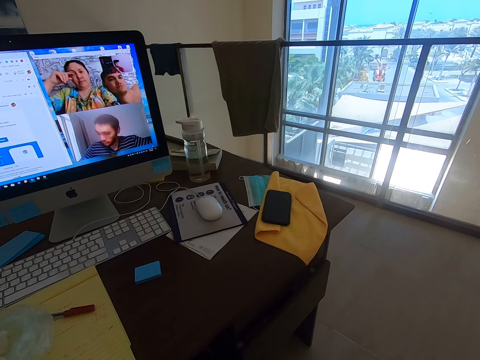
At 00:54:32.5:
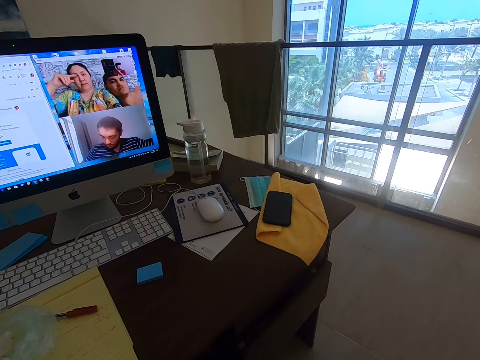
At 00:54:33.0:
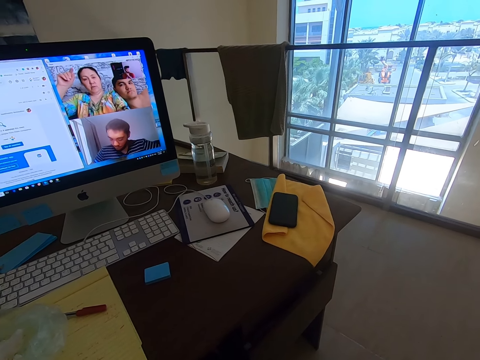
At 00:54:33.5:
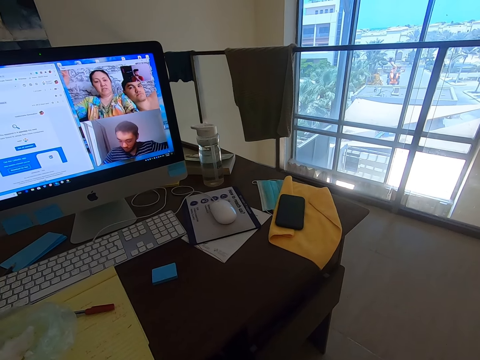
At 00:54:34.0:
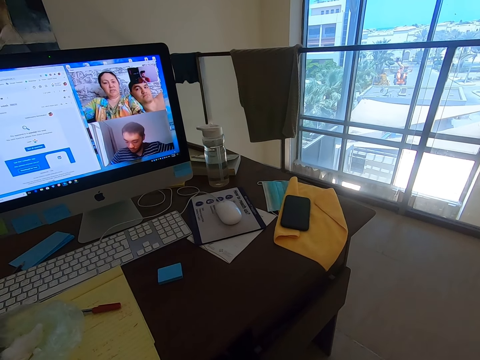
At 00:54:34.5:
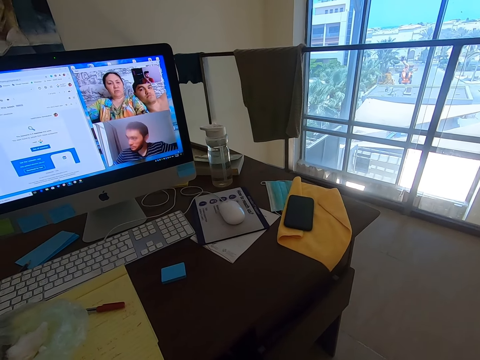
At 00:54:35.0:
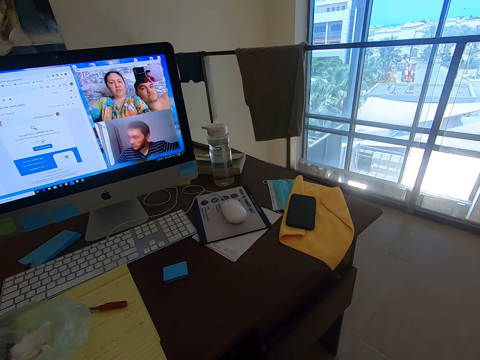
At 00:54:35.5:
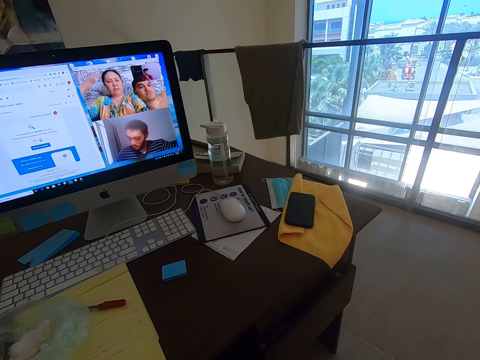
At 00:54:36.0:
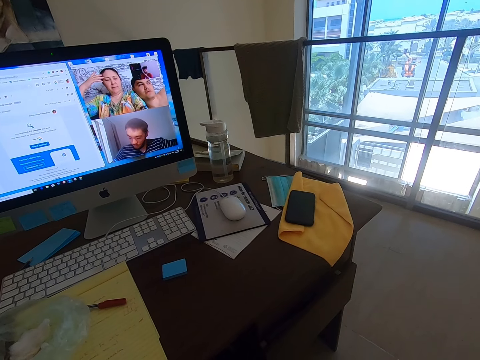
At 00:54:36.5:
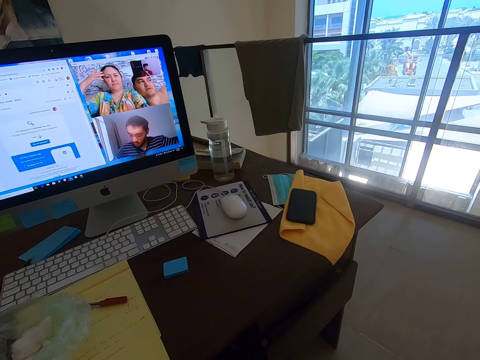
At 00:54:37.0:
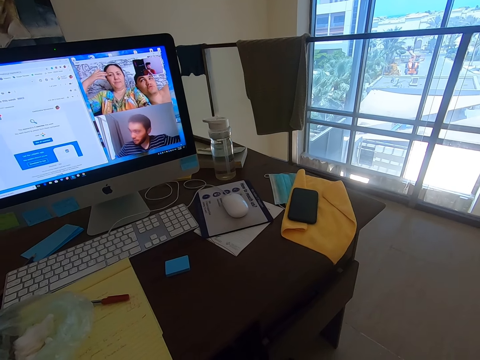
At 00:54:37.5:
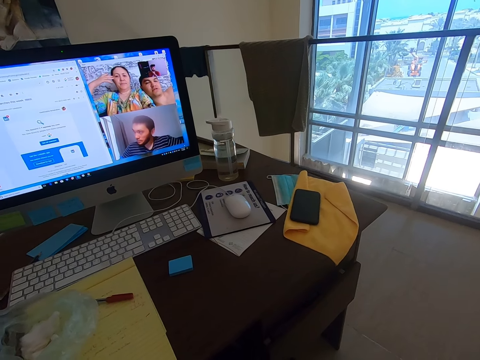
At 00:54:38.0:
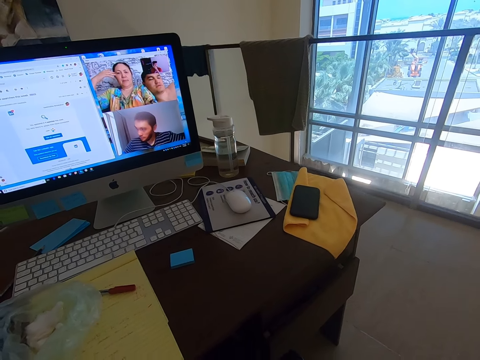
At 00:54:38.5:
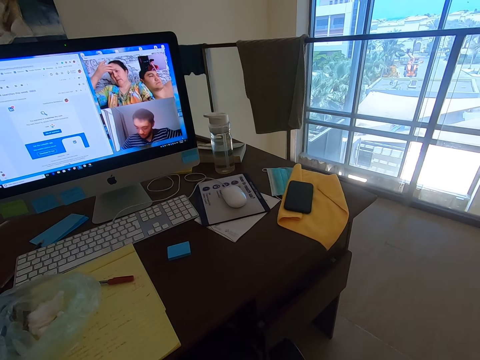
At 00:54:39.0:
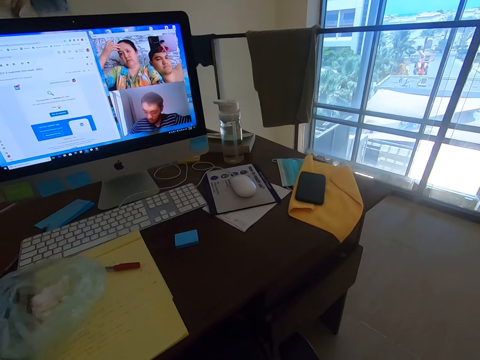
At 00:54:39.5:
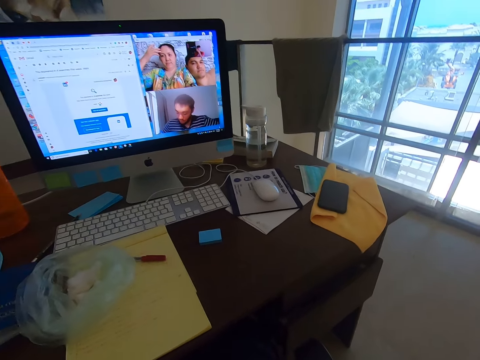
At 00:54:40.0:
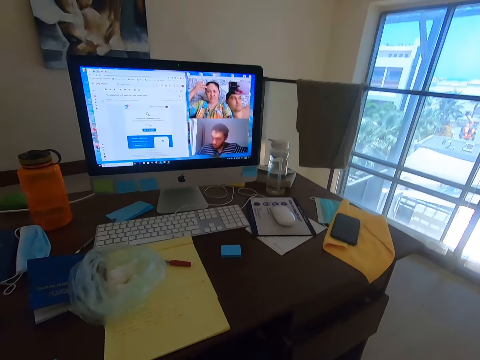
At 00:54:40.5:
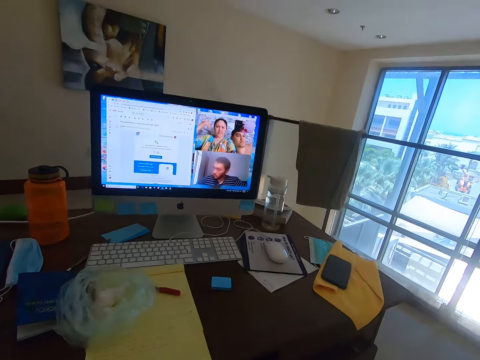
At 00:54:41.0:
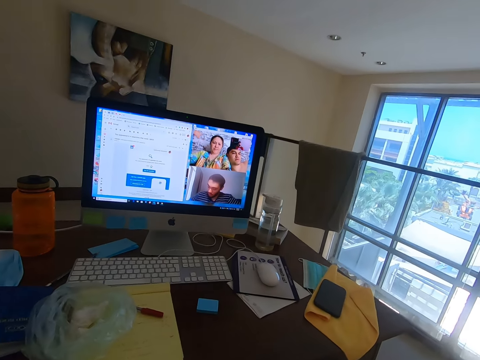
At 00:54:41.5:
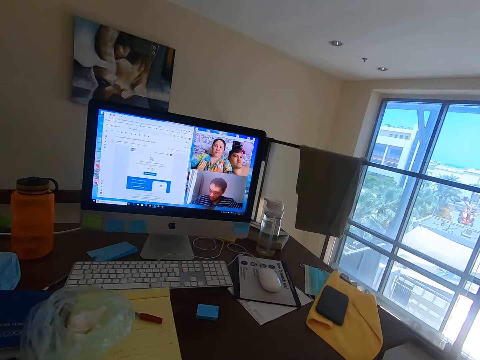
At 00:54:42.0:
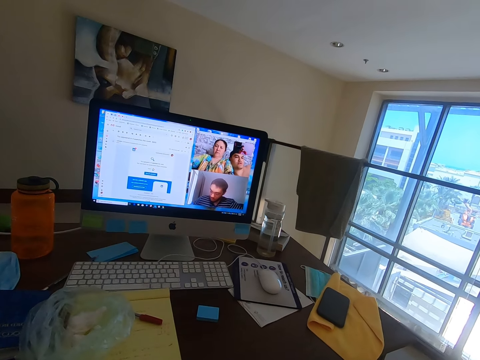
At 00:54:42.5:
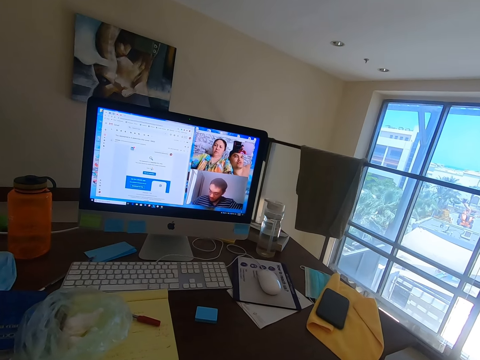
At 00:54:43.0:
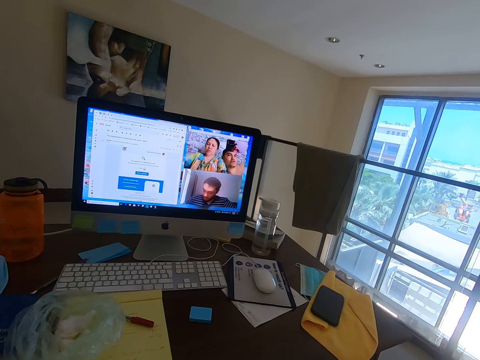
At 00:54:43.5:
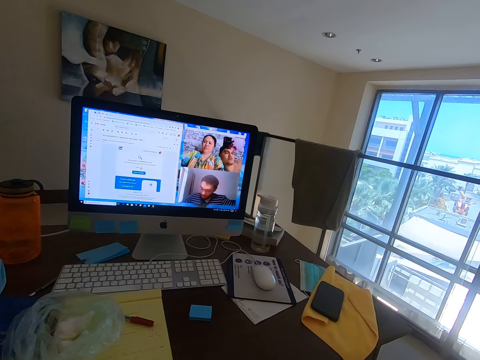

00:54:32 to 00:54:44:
A woman converses with the camera wearer. A man converses with the camera wearer. The camera wearer converses with the man, the woman and another man.

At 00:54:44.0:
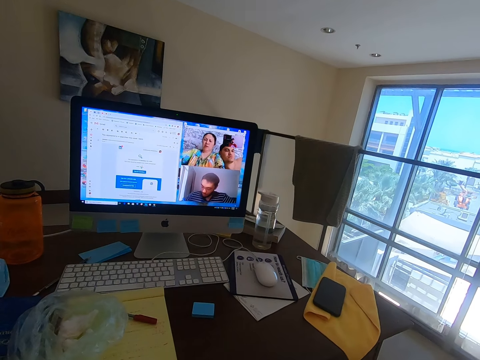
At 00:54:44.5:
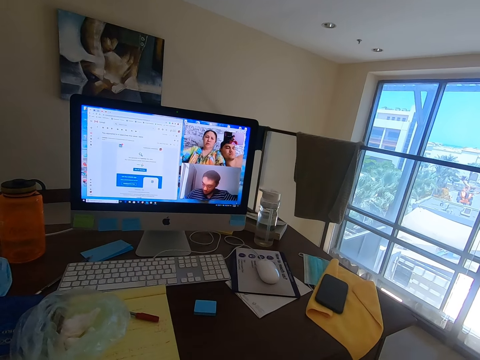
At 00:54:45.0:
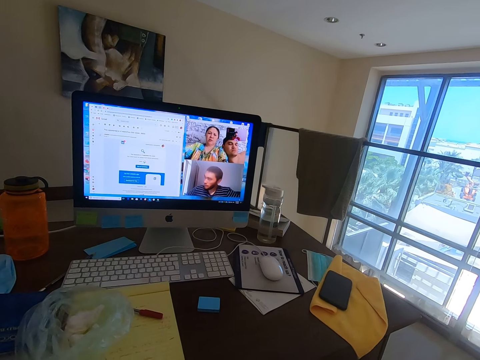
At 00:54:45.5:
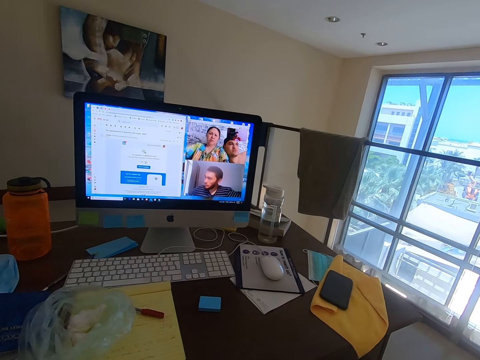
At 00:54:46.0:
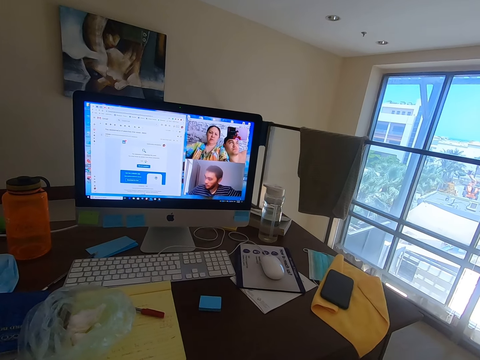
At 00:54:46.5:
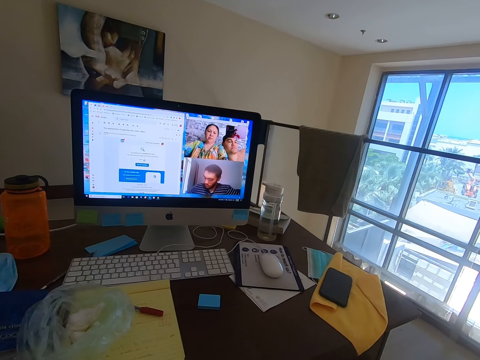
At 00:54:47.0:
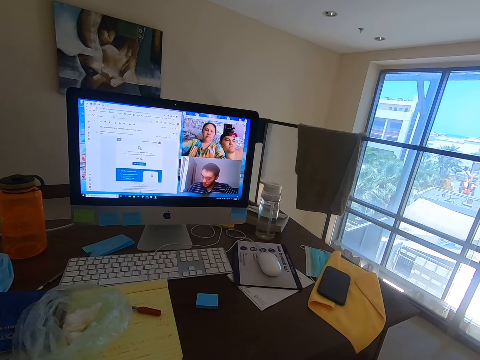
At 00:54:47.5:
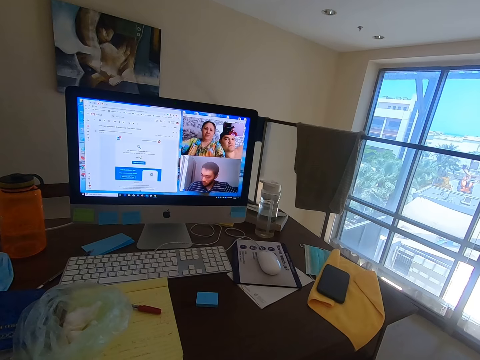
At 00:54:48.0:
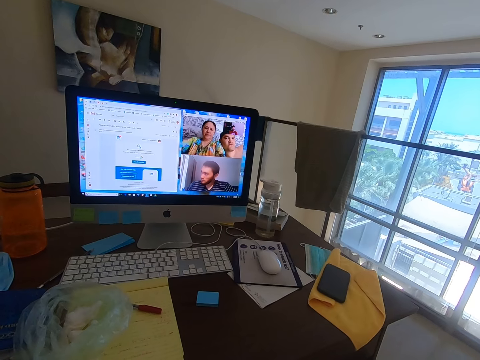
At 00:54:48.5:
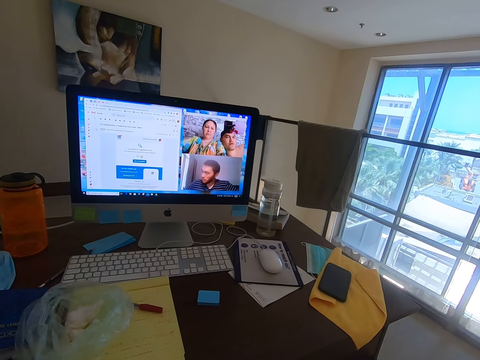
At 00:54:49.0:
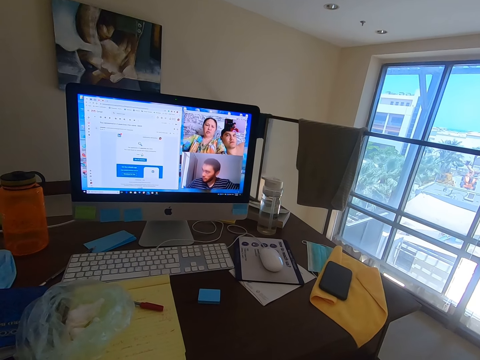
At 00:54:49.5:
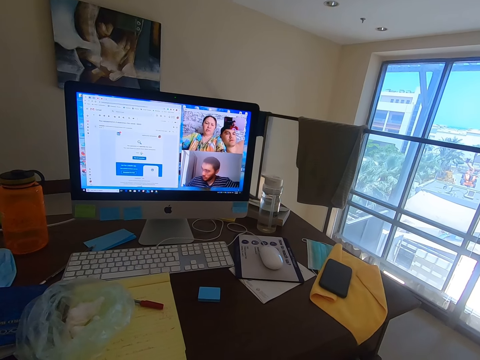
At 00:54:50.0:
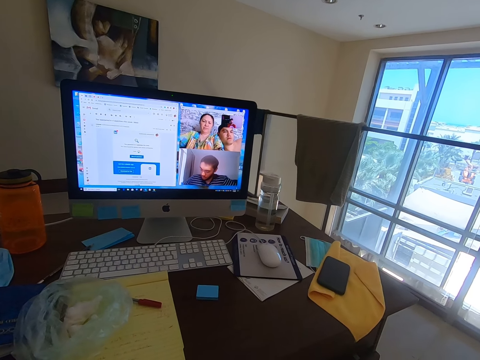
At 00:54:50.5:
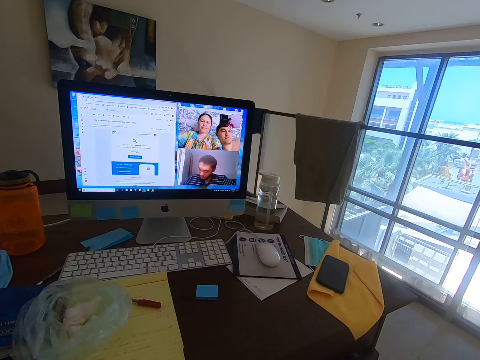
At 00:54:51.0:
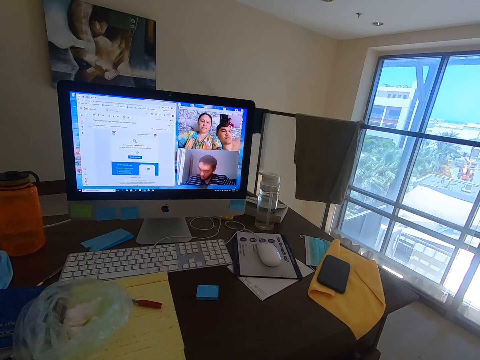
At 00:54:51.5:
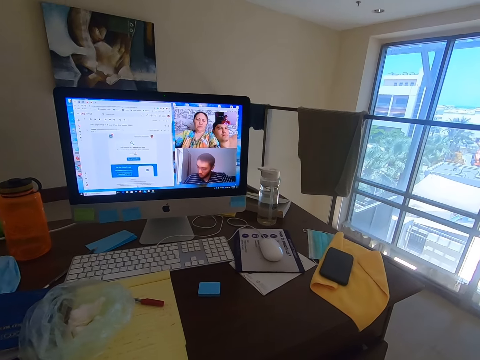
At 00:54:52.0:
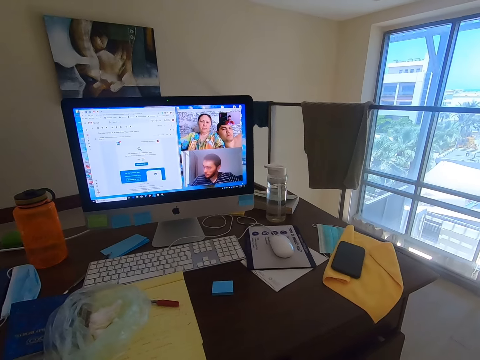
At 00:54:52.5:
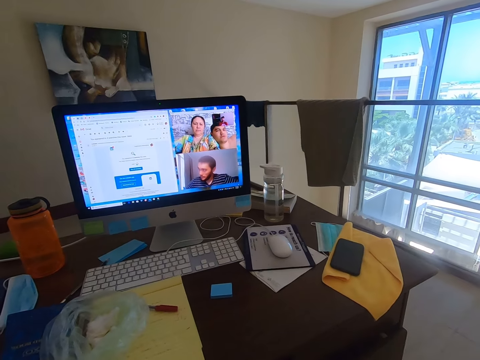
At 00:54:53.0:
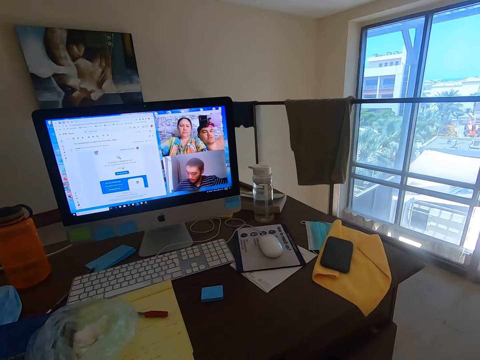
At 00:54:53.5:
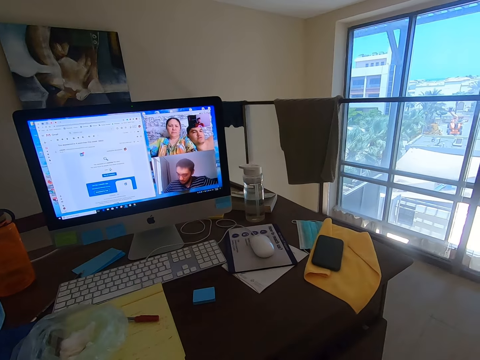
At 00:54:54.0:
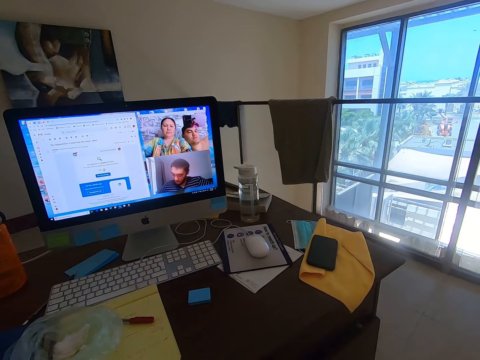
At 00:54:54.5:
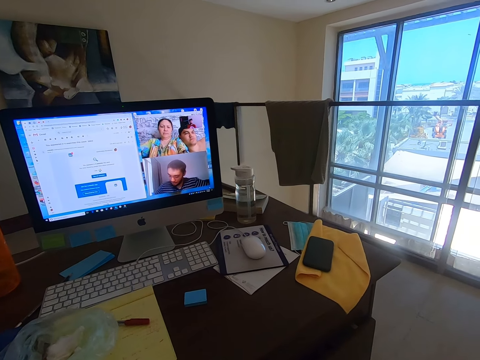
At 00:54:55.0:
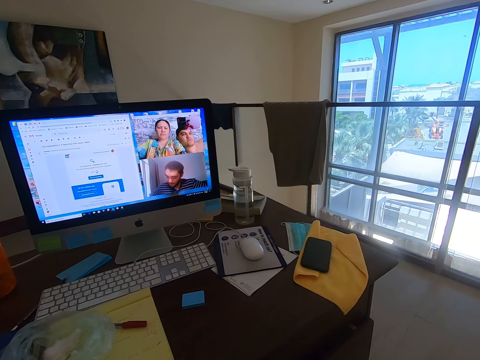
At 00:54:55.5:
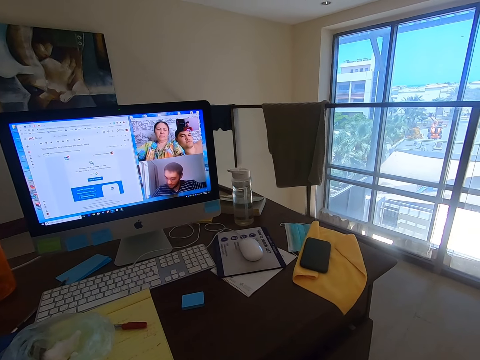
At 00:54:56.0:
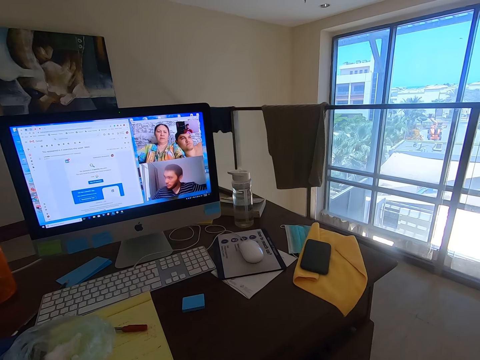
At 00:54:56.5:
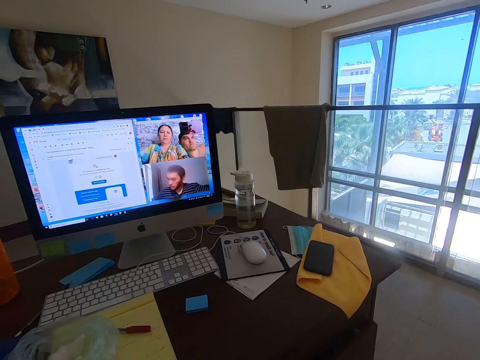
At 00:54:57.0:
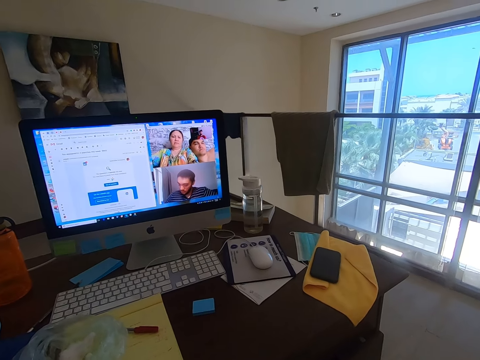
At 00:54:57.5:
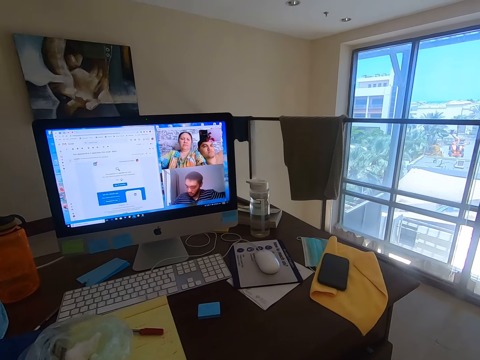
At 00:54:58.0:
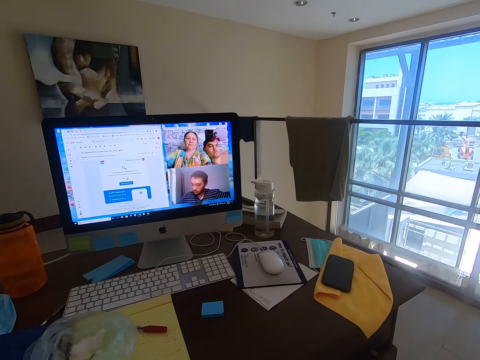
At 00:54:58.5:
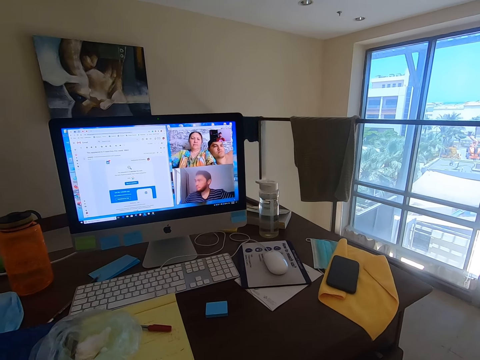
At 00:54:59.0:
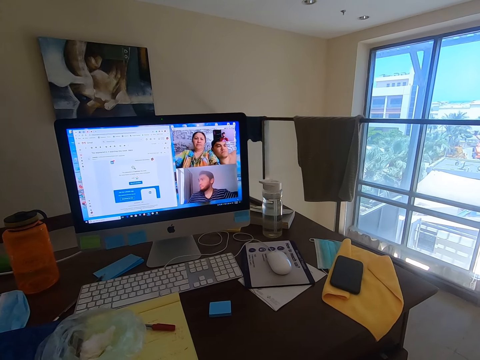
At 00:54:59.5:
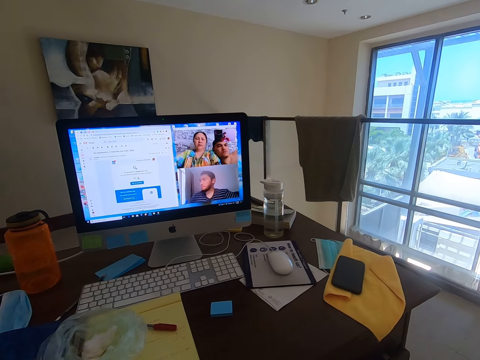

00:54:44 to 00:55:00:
A woman converses with the camera wearer. A man converses with the camera wearer. The woman converses with the camera wearer. The man converses with the camera wearer. The camera wearer converses with the man, the woman and another man.
